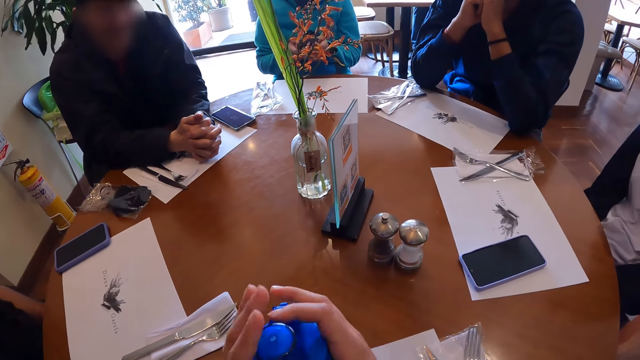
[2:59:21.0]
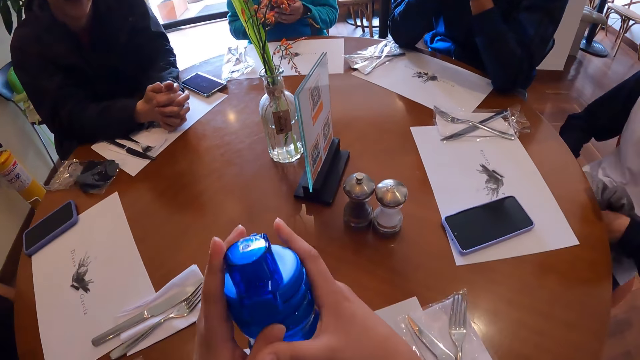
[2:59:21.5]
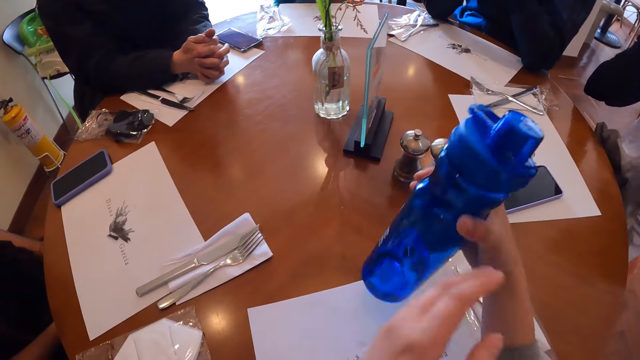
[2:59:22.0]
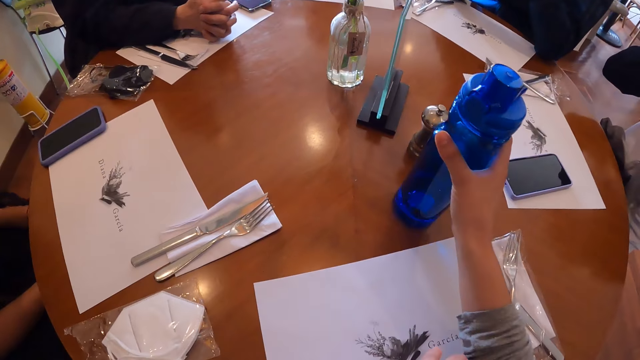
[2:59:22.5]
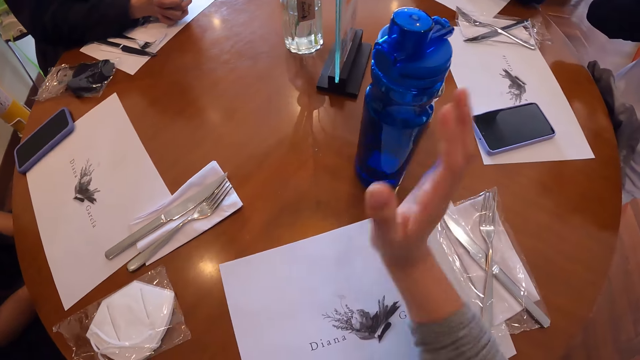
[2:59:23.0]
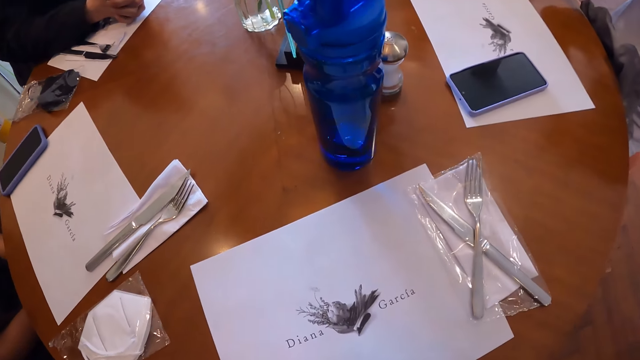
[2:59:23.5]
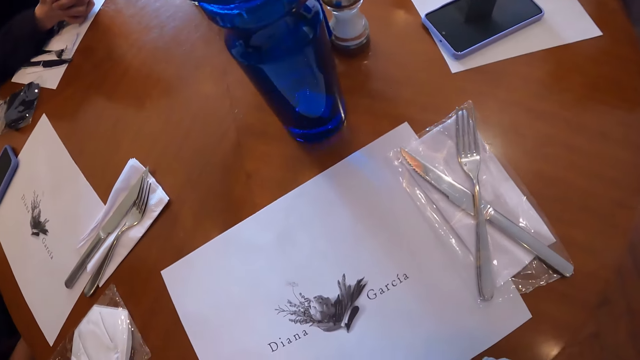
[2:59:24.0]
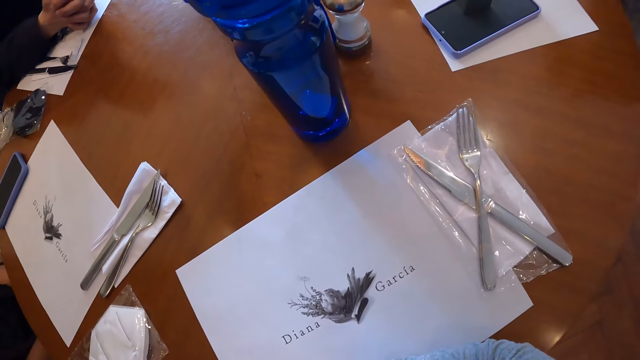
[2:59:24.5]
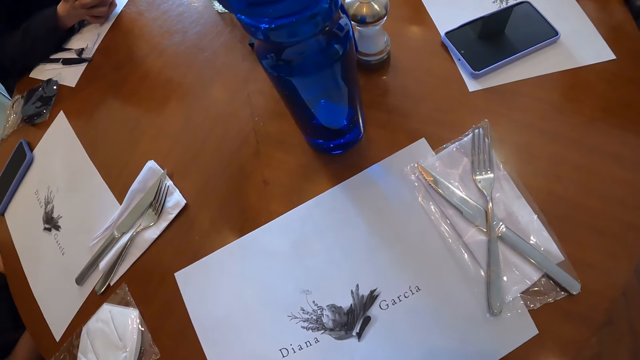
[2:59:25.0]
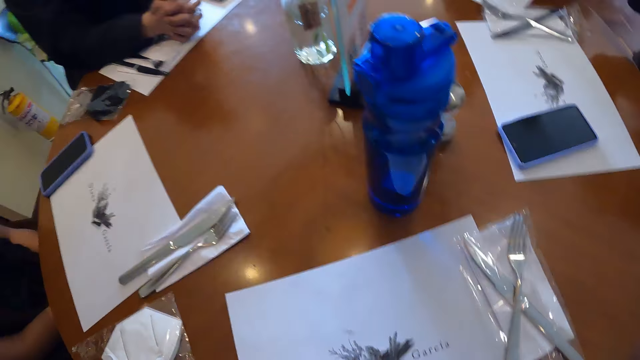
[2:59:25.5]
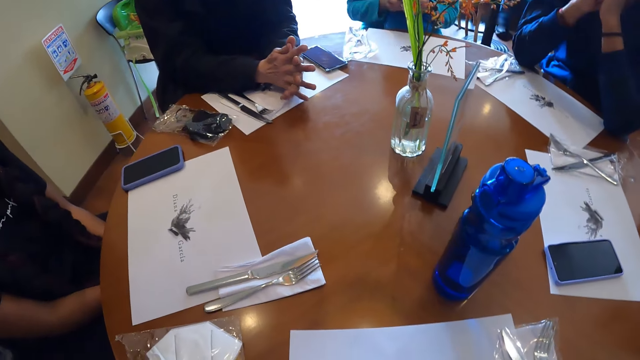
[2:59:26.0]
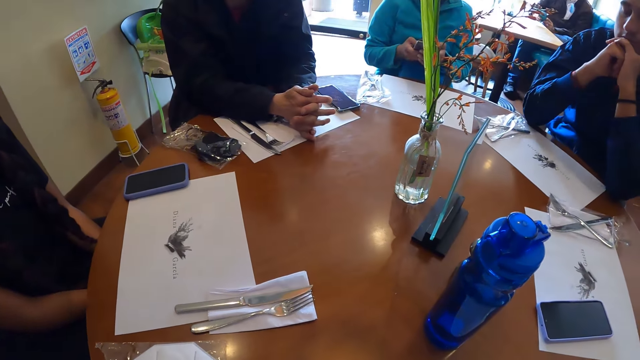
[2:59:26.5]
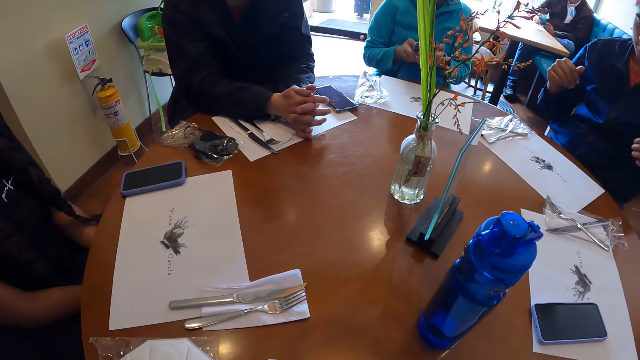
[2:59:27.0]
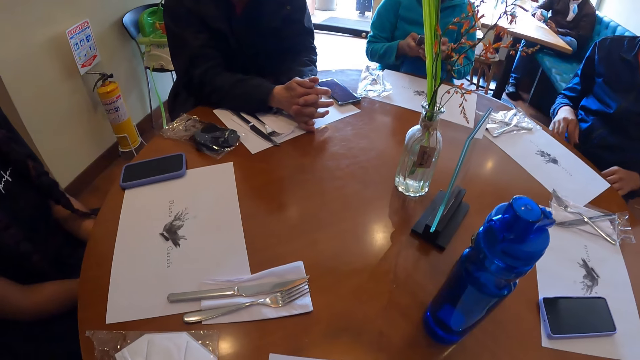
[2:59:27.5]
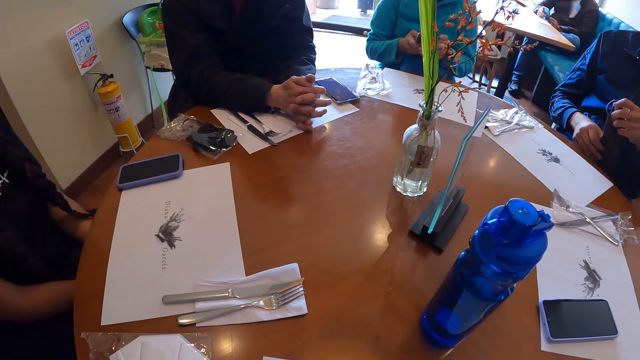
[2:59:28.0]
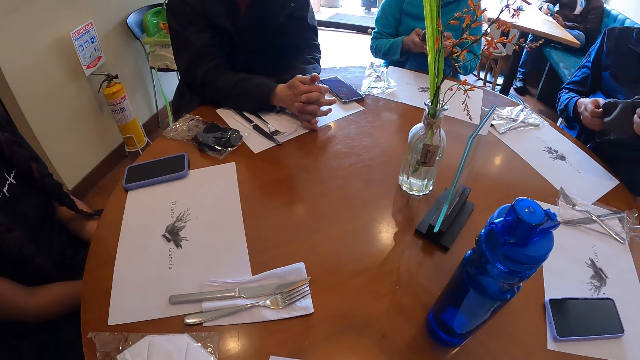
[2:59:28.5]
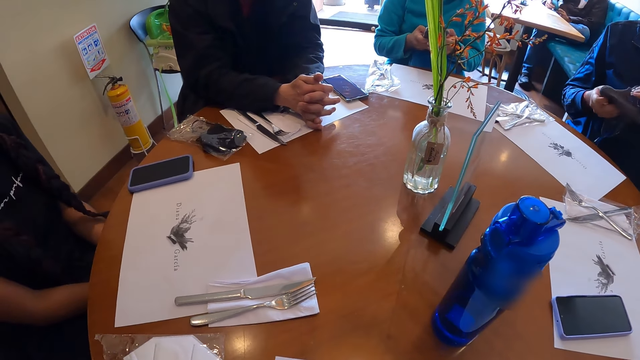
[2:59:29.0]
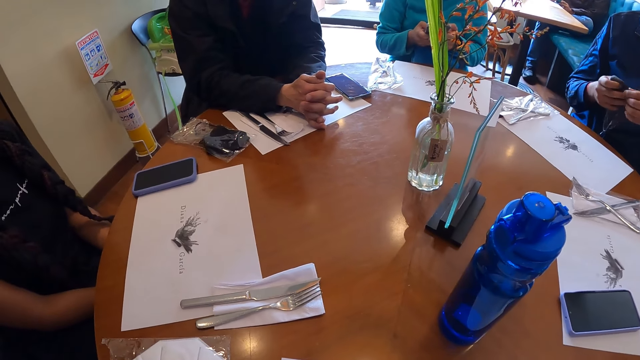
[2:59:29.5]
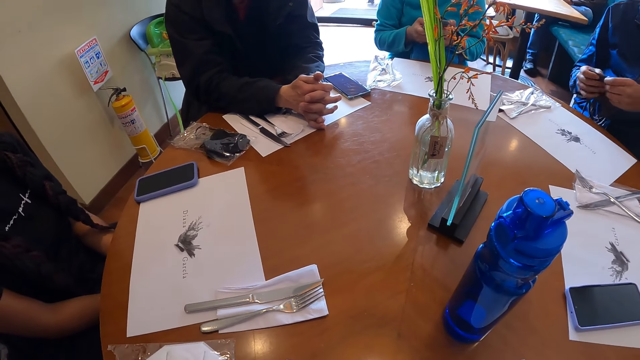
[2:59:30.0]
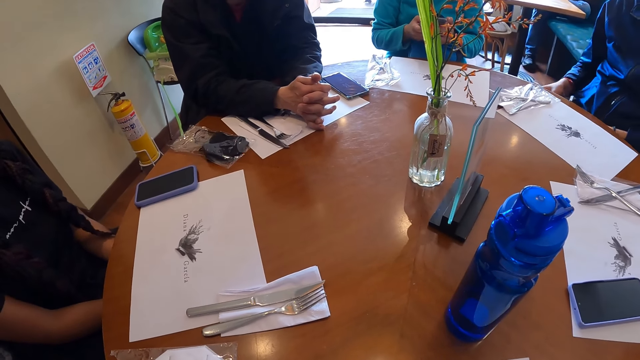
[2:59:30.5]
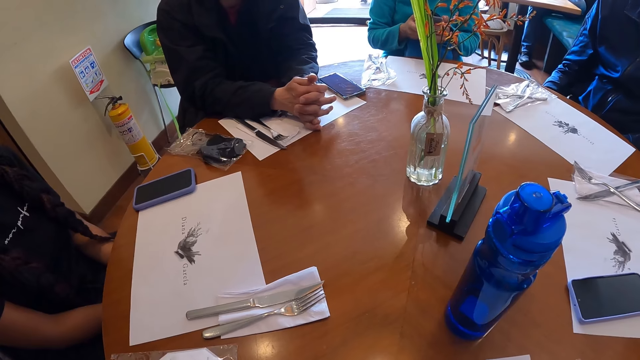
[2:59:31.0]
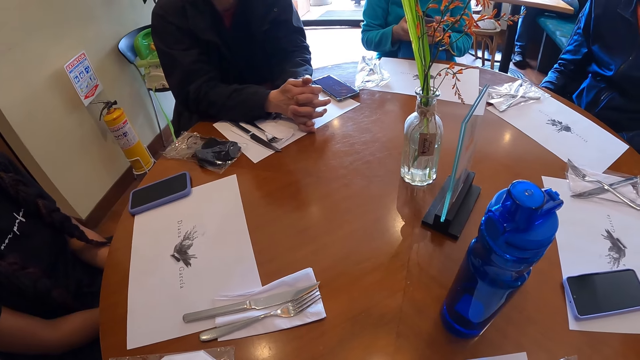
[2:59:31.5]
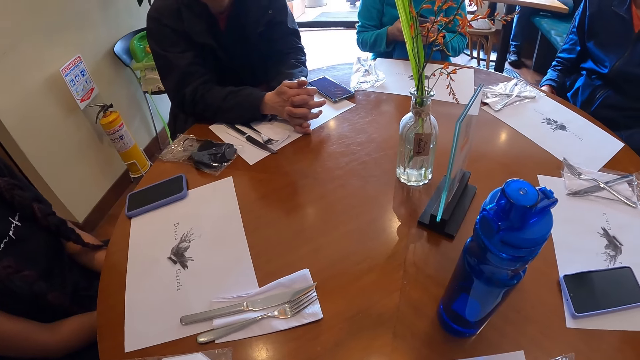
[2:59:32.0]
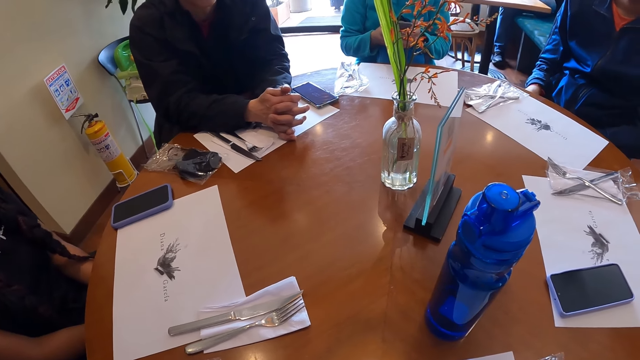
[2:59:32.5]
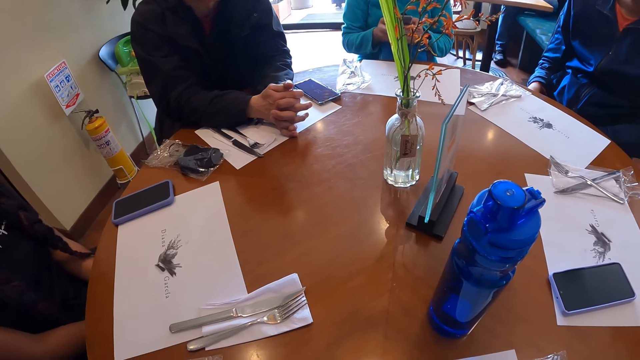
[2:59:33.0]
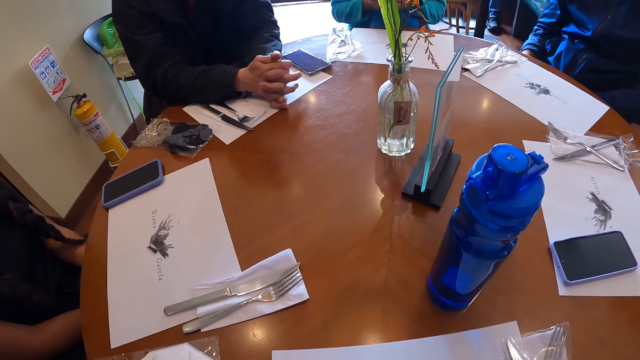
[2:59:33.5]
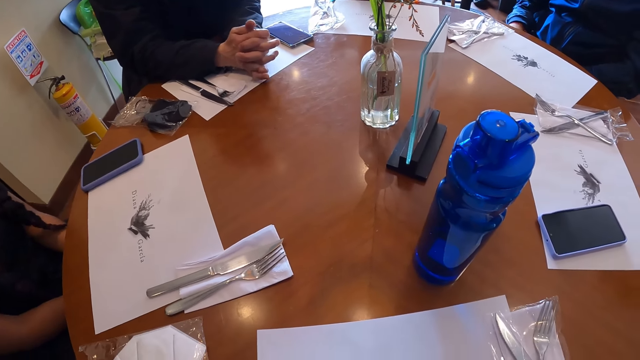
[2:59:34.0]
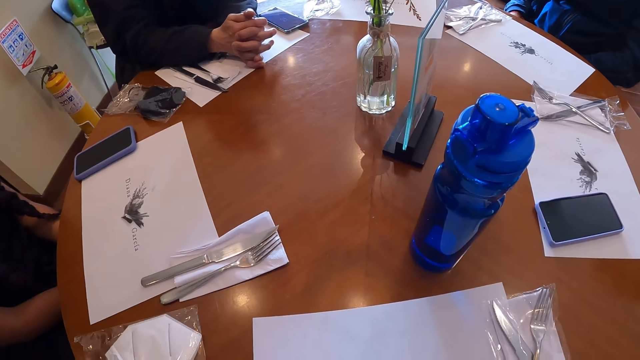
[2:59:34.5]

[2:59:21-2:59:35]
The camera wearer moves the water bottle with her right hand. She drops the water bottle on the table with her right hand. She looks around. A man holds the mask on his hands. The man drops the mask in his hands on his lap.

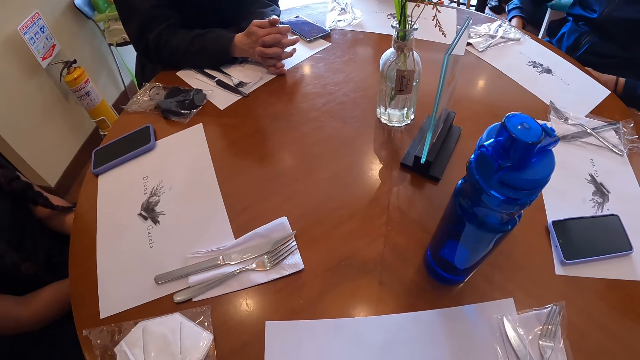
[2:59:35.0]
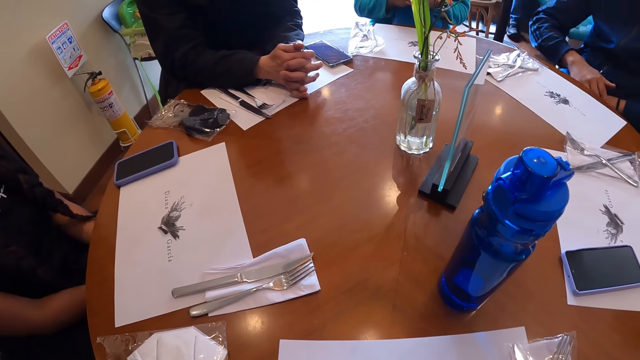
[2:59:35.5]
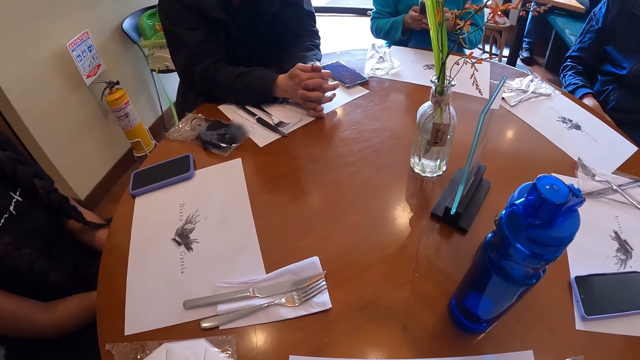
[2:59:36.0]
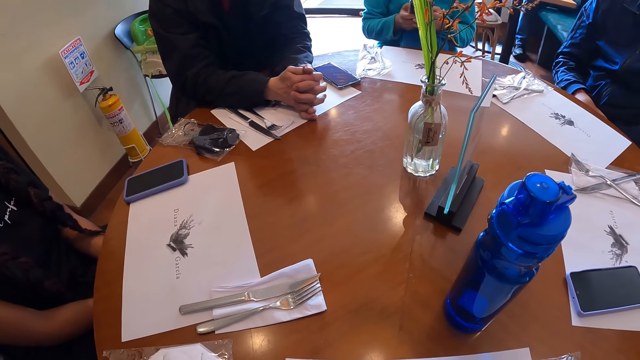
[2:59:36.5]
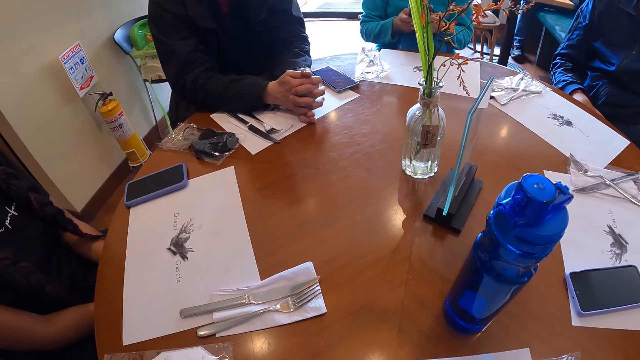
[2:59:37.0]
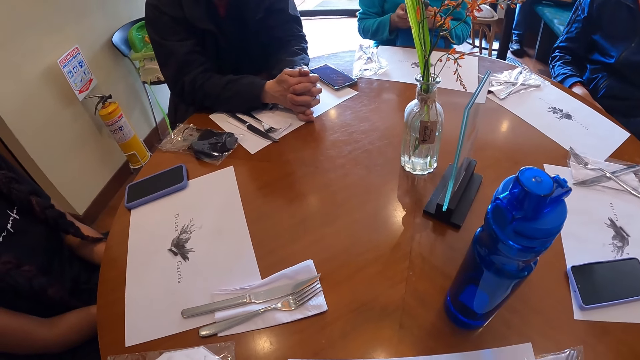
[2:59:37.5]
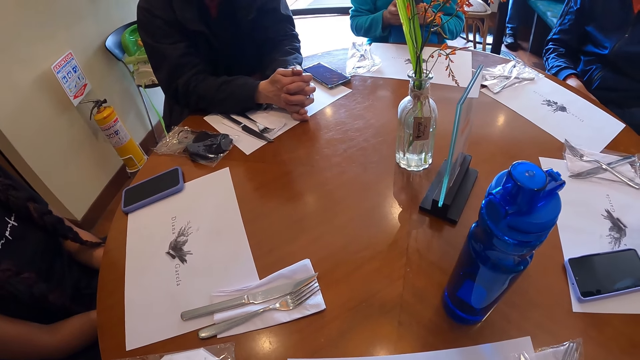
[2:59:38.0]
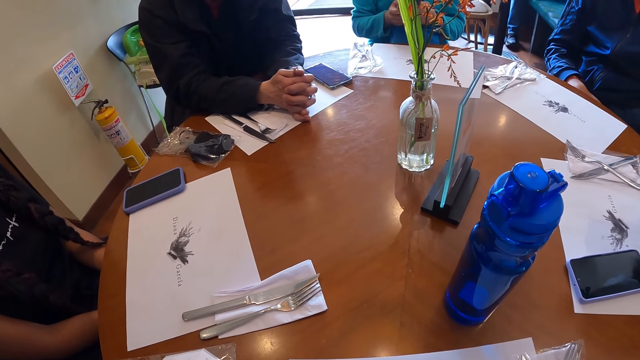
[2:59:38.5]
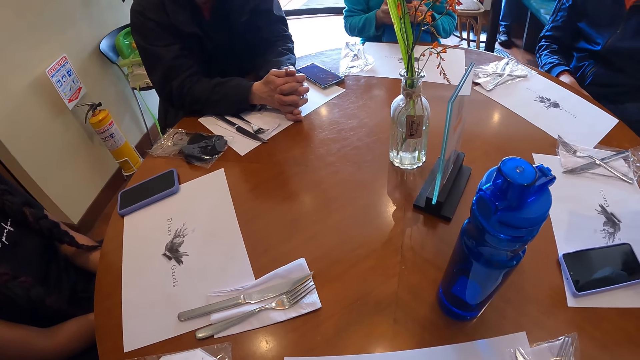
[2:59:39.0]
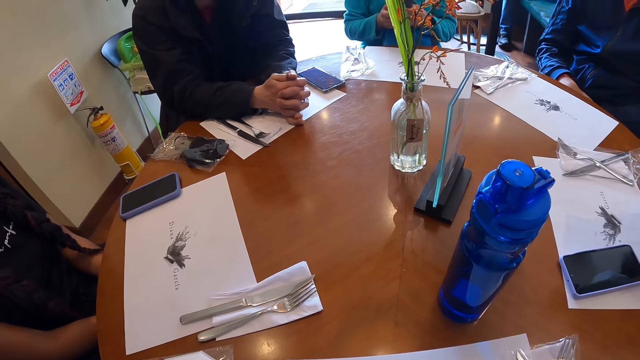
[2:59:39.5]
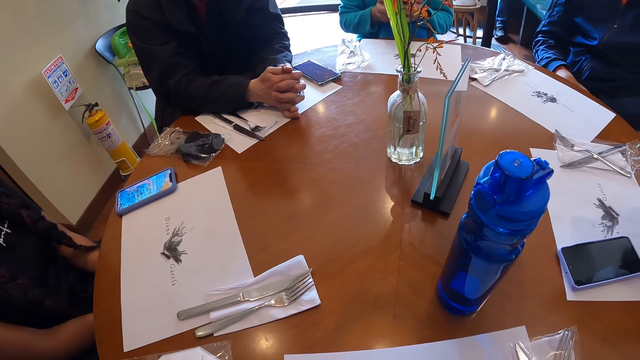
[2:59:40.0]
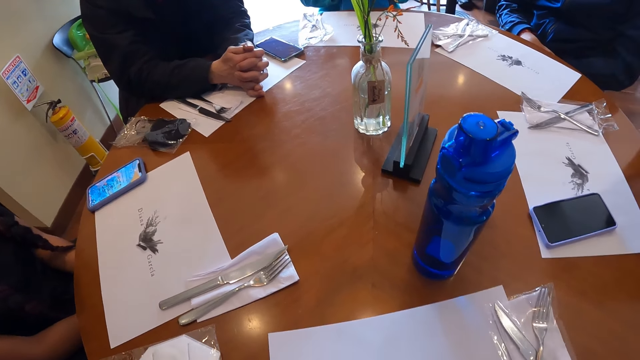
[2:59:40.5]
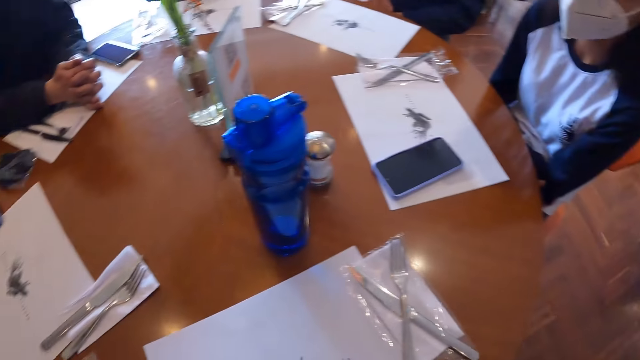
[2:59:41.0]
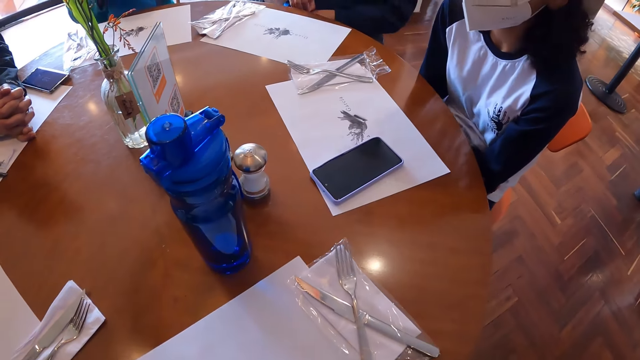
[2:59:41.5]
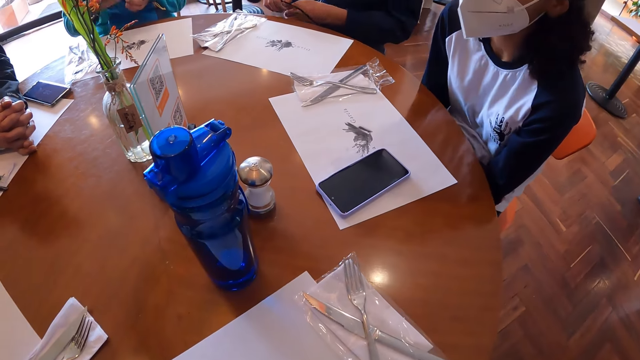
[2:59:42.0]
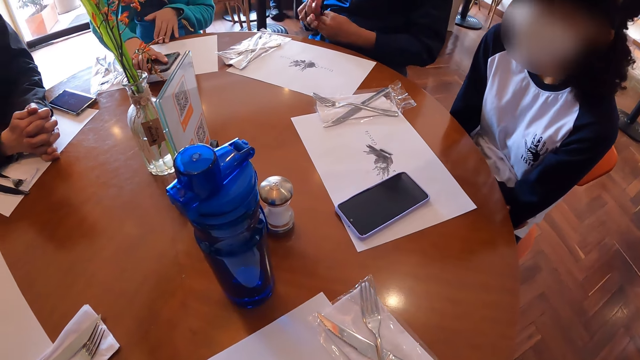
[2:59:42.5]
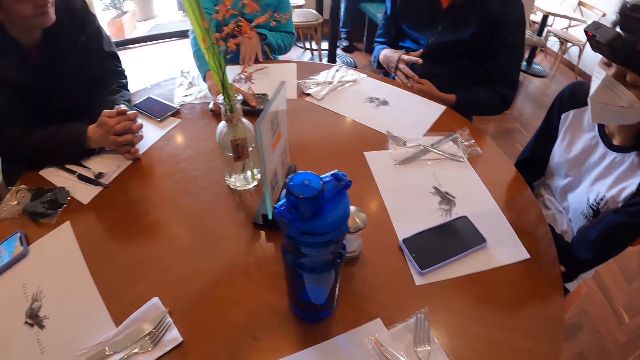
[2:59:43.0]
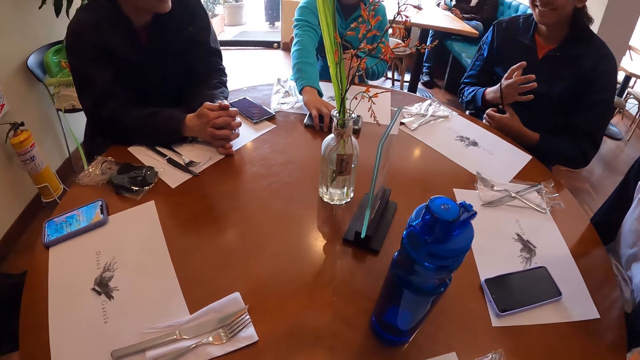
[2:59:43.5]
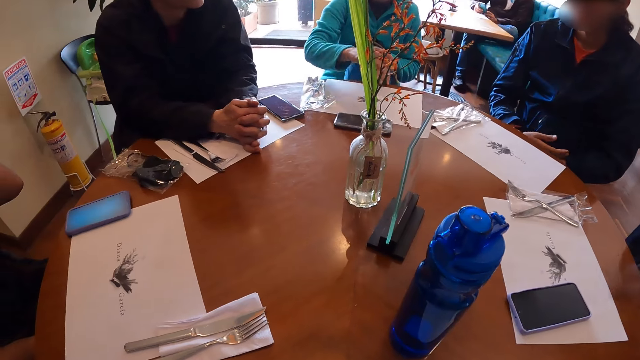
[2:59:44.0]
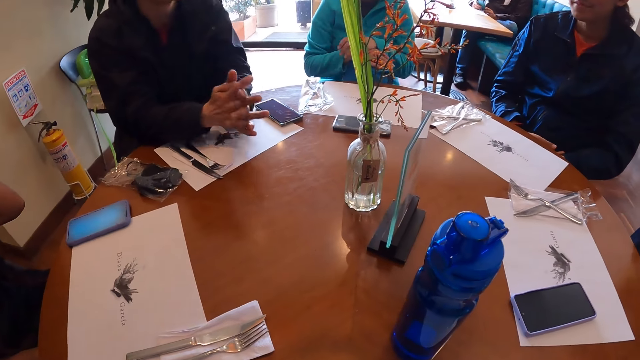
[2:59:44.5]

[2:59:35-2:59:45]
A woman interacts with the group of people at the table. Another woman drops her phone on the table with her right hand.
